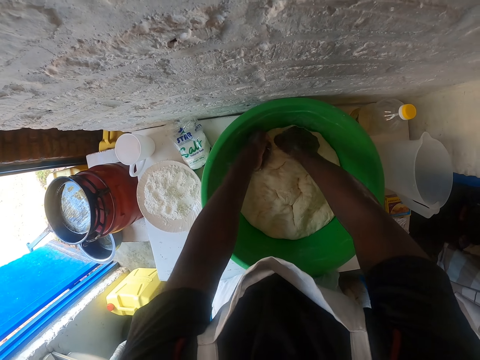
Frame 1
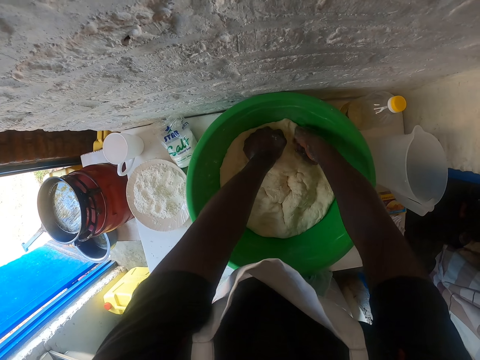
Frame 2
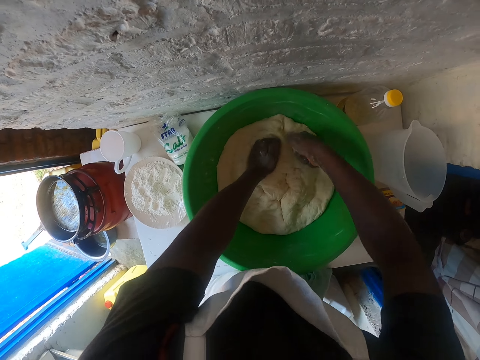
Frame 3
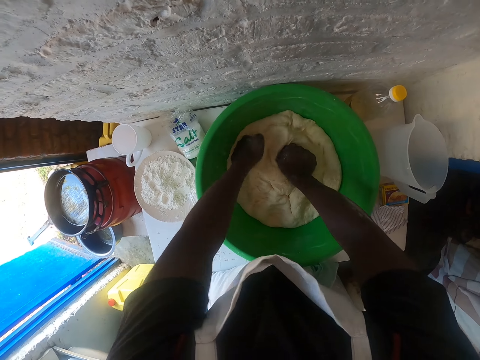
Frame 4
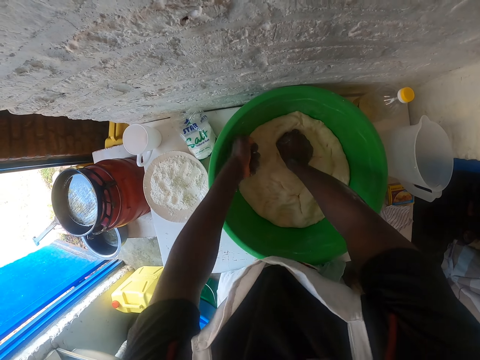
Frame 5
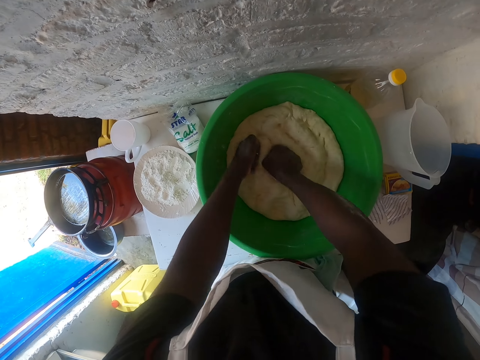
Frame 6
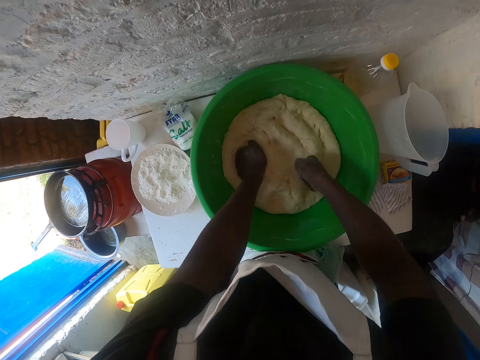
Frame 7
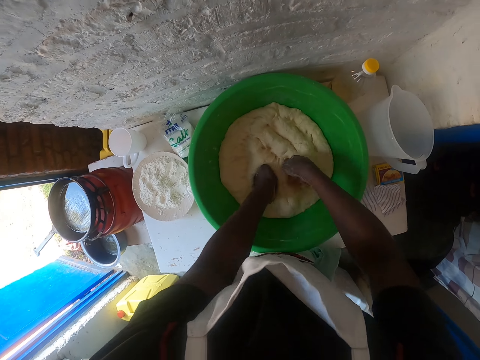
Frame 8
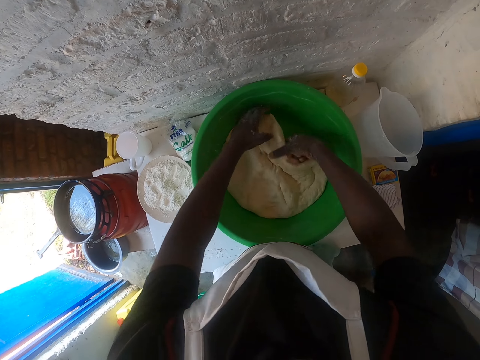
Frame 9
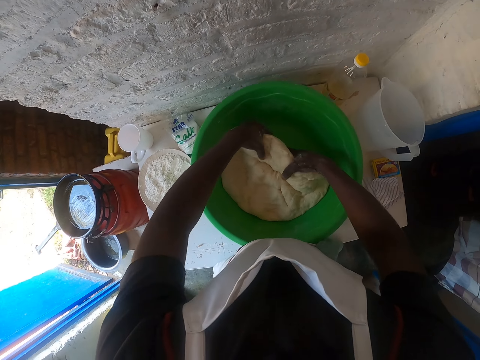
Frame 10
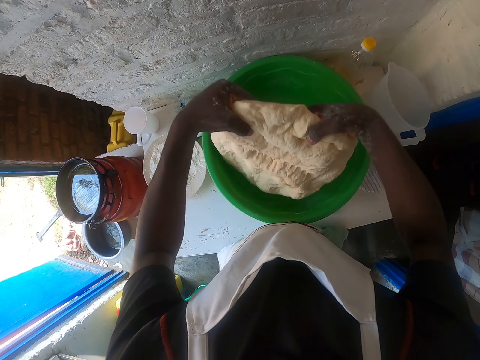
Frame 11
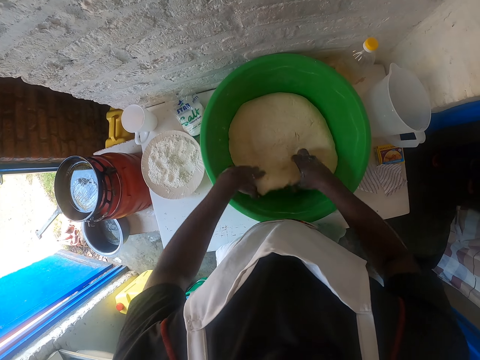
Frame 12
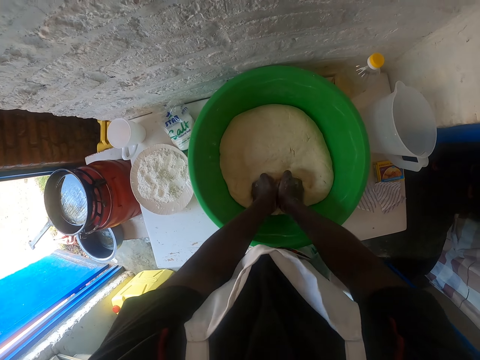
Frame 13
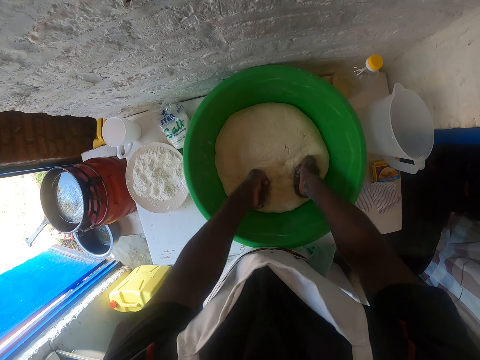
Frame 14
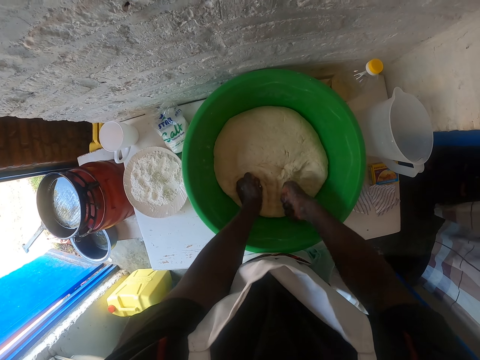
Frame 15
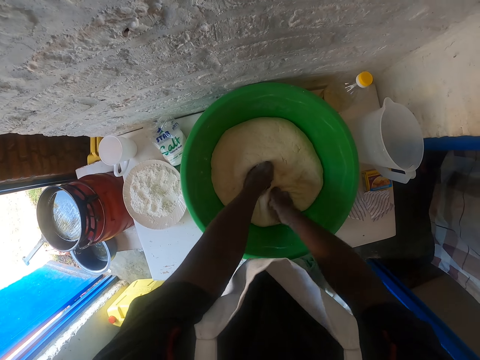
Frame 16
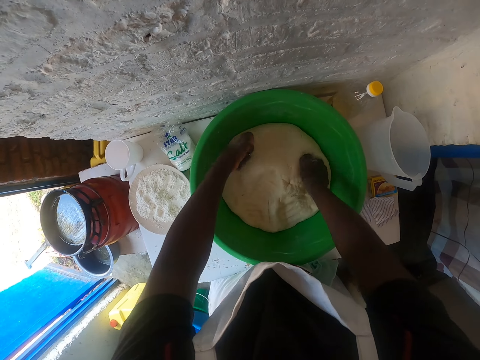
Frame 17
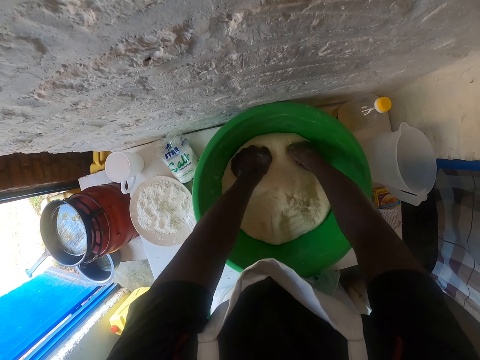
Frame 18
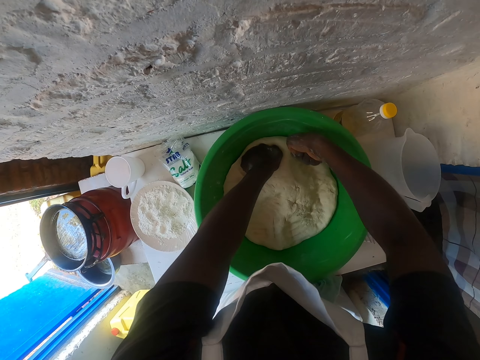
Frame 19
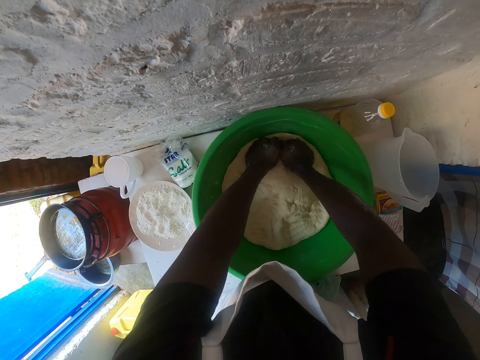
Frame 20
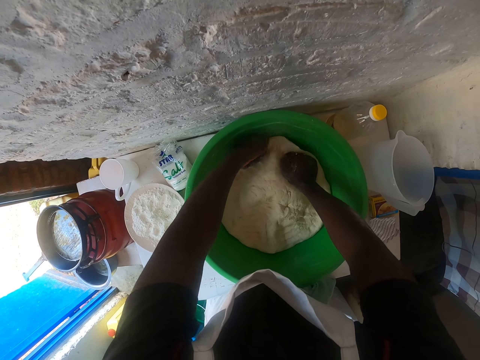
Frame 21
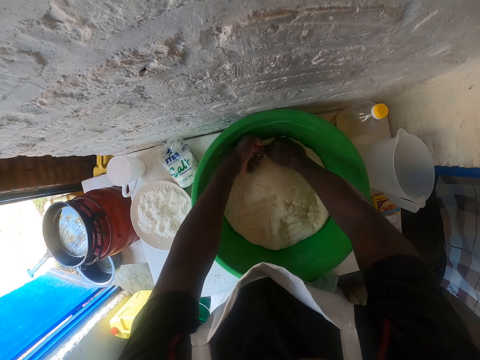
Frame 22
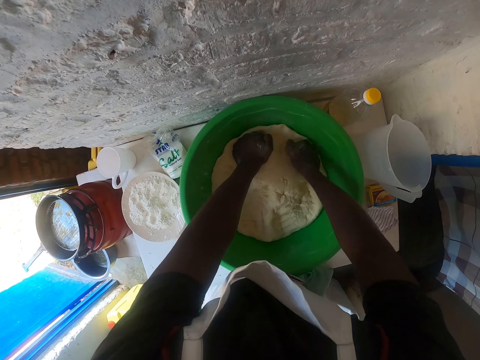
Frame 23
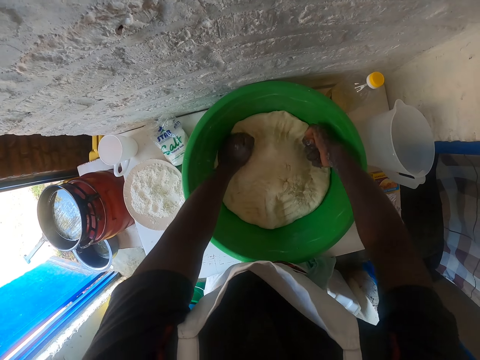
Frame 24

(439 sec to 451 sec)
The camera wearer turns the dough. They press the dough using the fist.

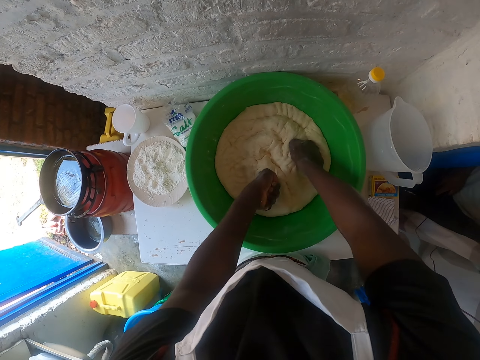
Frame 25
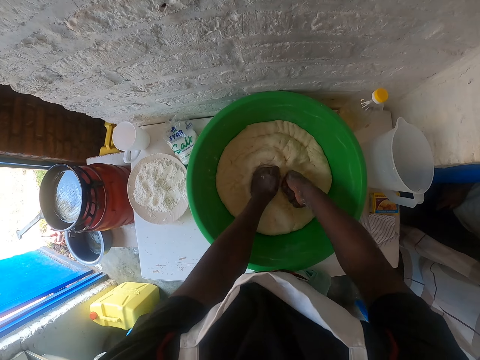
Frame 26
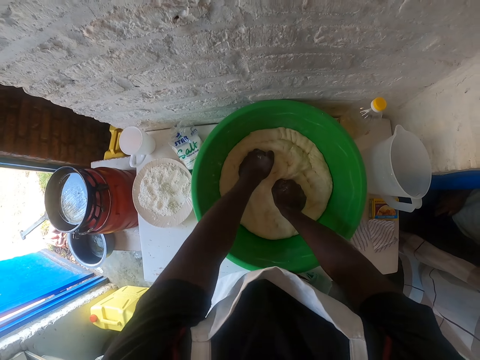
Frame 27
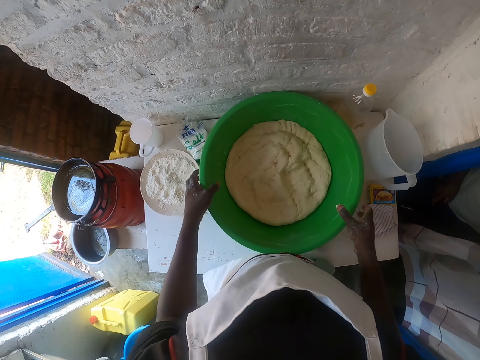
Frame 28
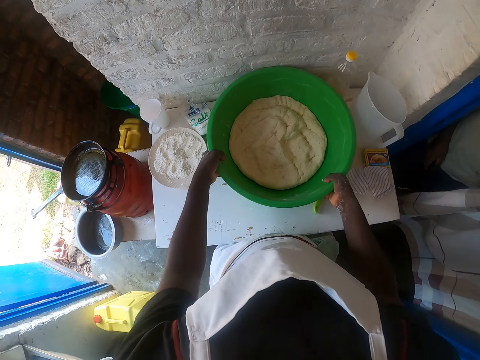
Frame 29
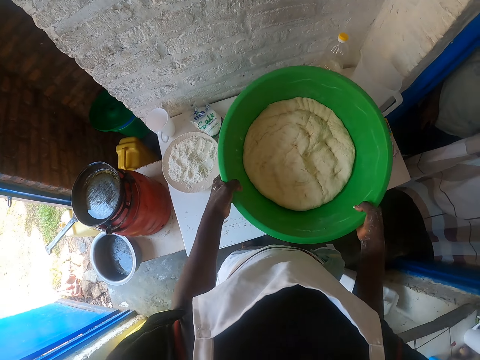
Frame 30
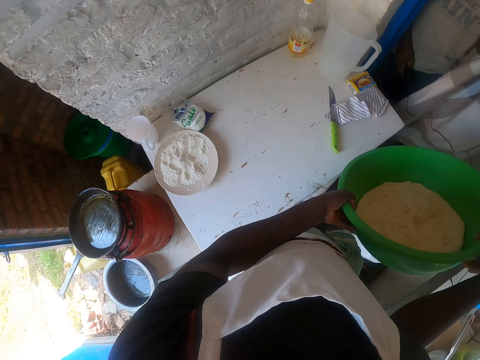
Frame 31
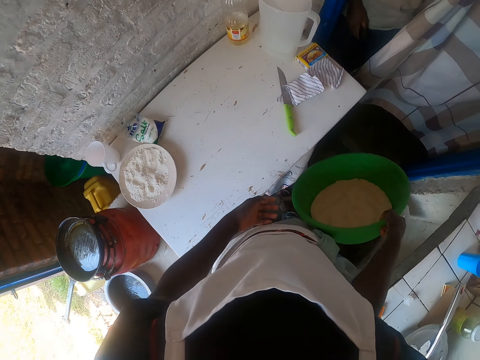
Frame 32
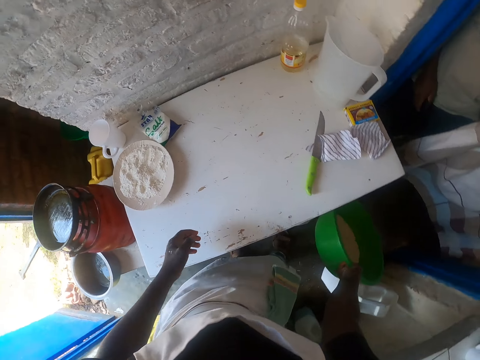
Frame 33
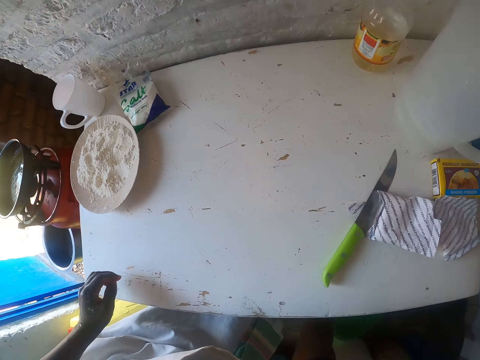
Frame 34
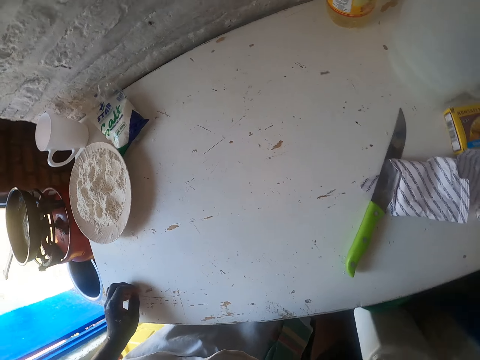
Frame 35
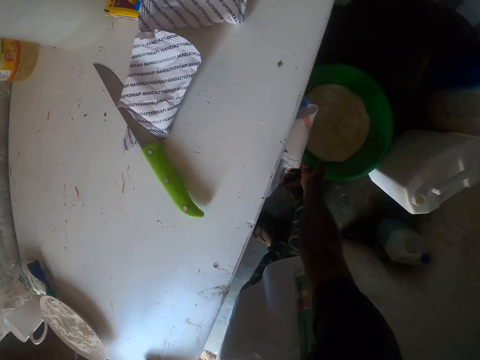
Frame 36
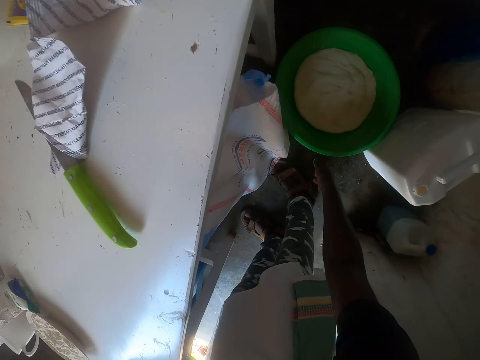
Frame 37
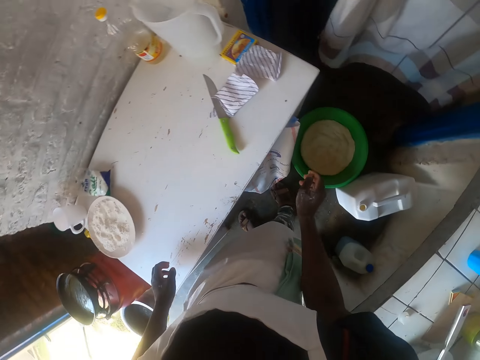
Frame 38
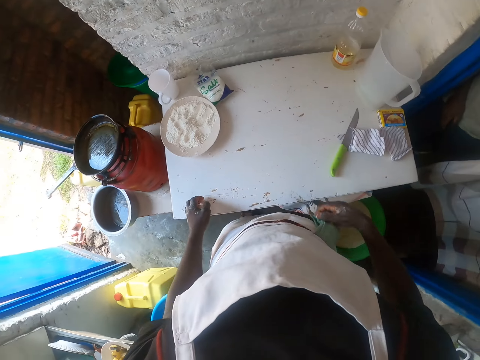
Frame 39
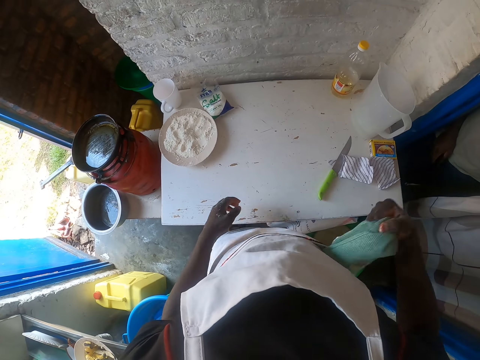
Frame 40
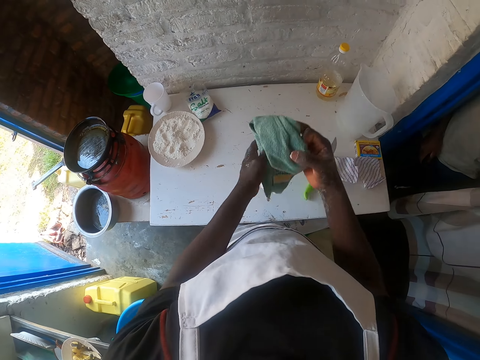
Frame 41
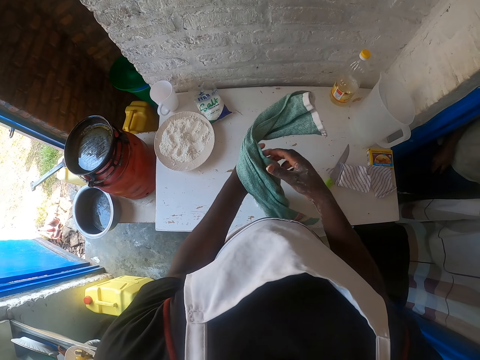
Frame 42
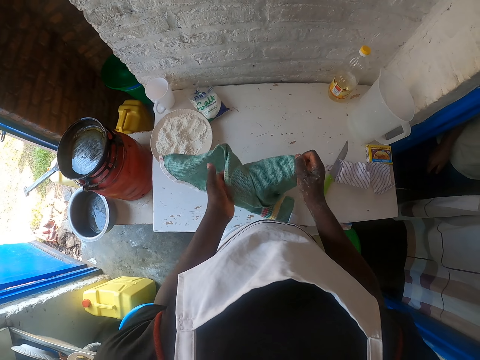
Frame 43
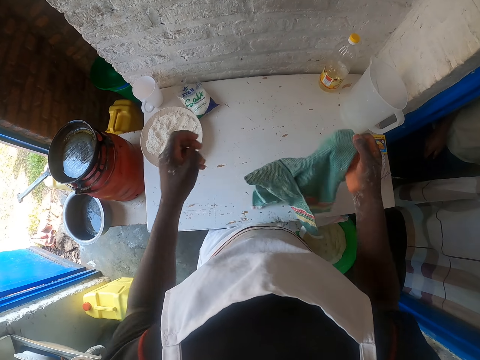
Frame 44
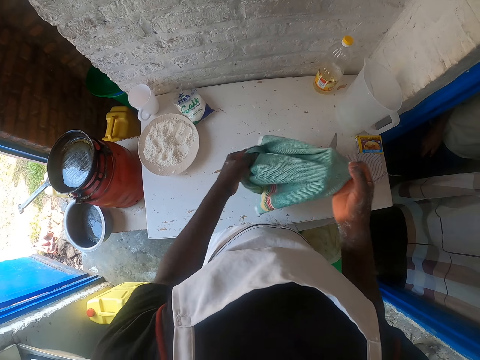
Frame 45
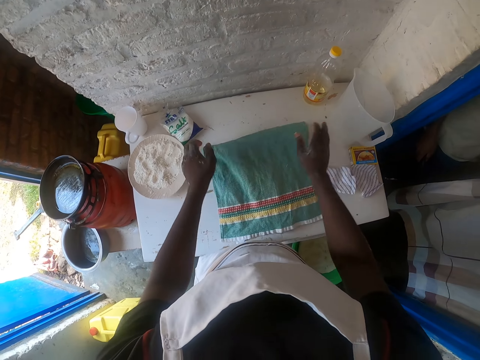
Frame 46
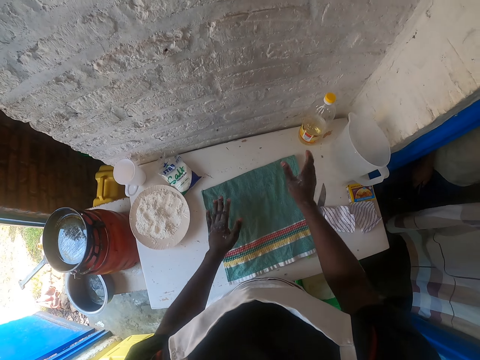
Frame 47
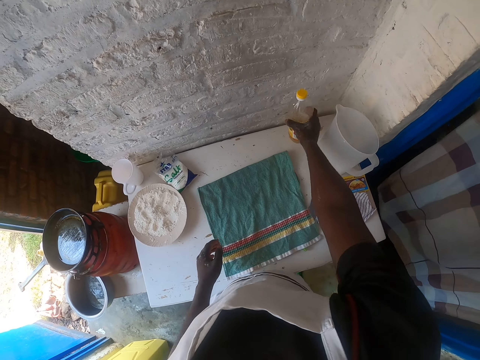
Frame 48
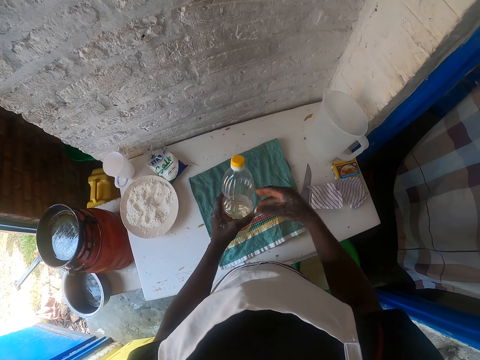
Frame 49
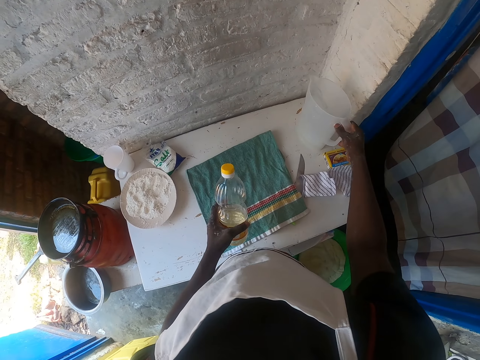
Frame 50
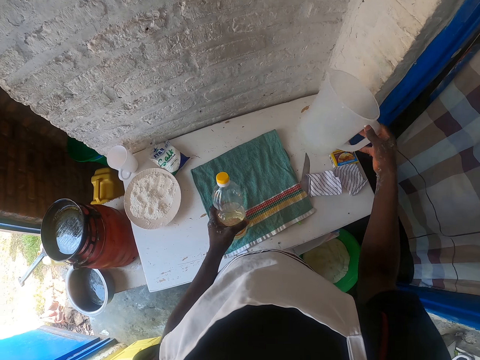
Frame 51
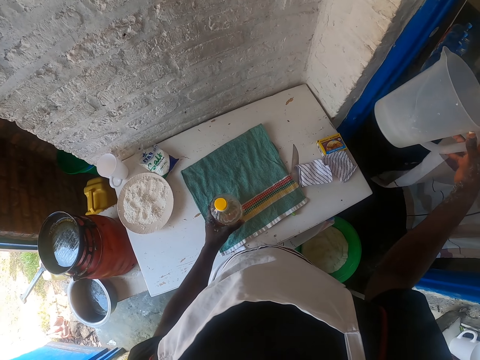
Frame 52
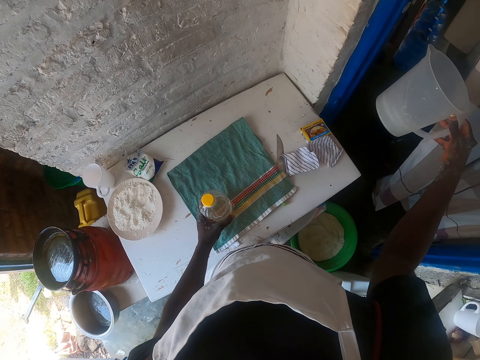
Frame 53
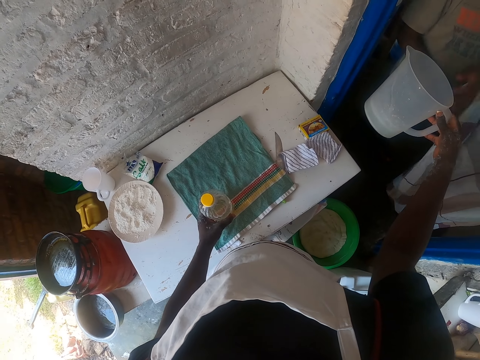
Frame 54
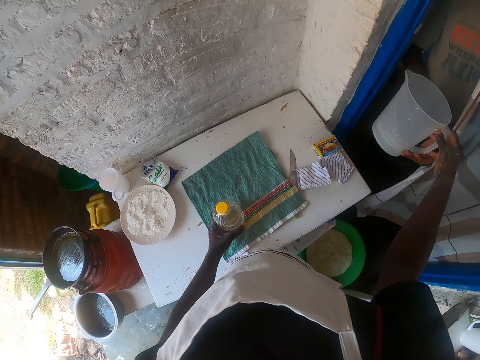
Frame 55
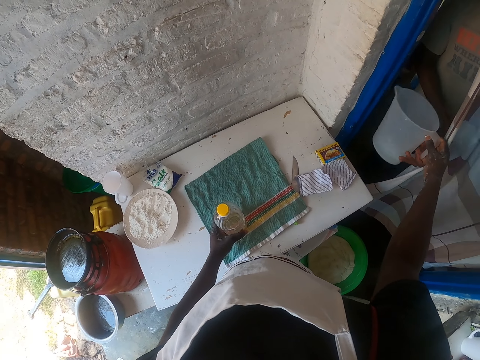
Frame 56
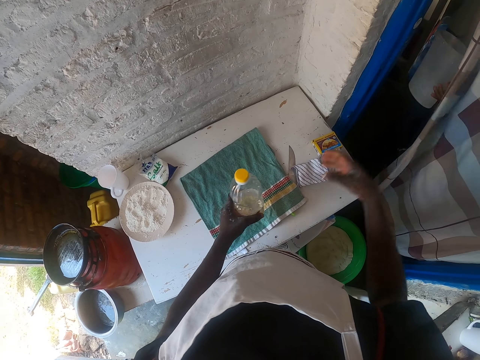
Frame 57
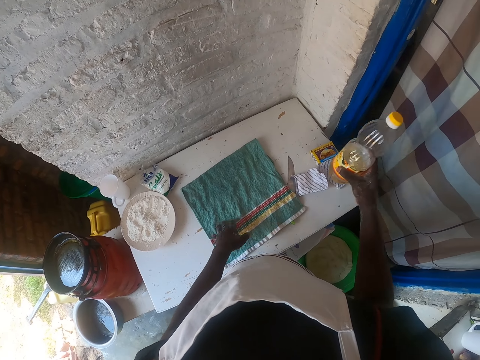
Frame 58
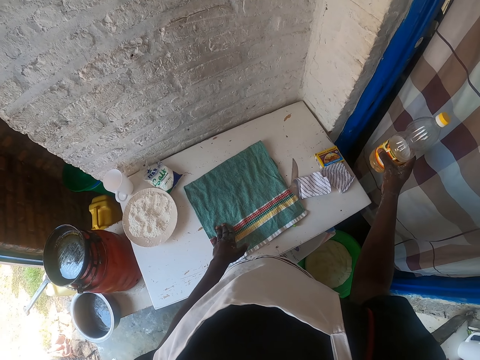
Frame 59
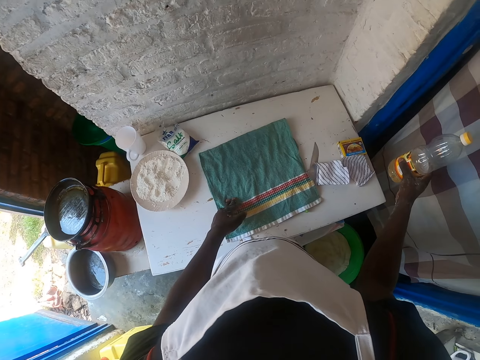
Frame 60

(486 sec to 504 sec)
The camera wearer holds the basin. They pick up the basin. They put the basin down. They pick up a towel and spread the towel on the table. They wipe the table. They hold the bottle. They pick up the bottle. They hold the jug. They pick up the jug. They give the jug to a man.
